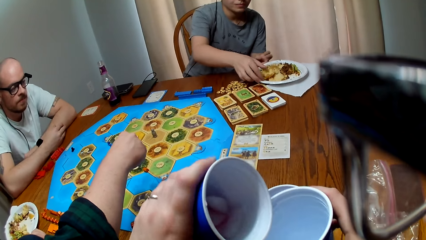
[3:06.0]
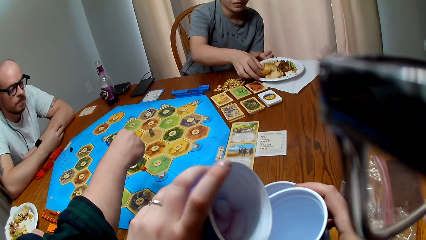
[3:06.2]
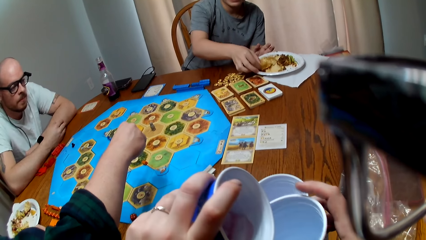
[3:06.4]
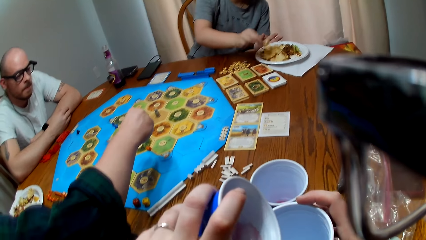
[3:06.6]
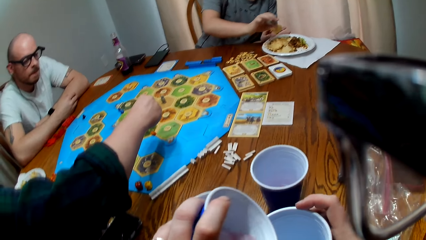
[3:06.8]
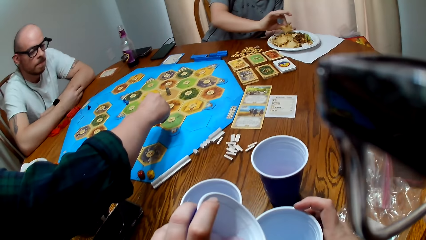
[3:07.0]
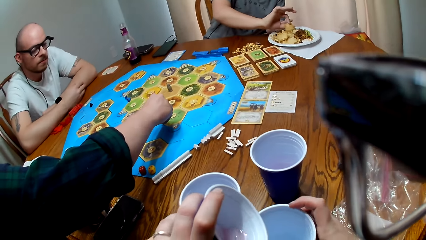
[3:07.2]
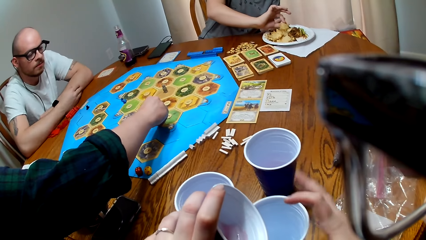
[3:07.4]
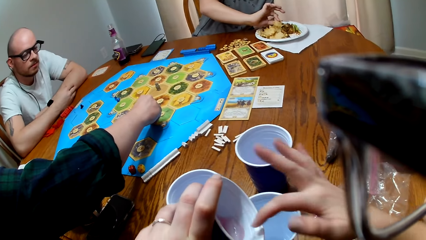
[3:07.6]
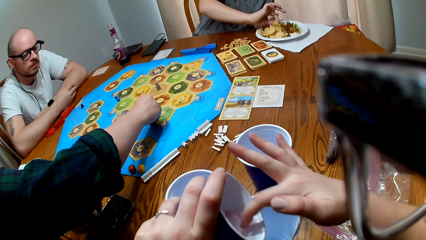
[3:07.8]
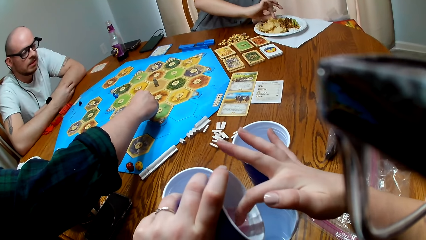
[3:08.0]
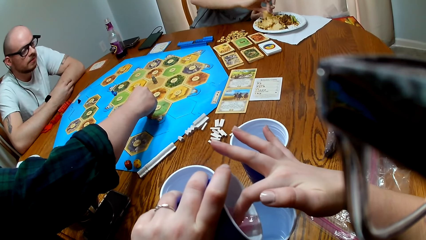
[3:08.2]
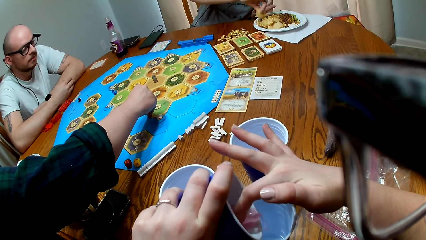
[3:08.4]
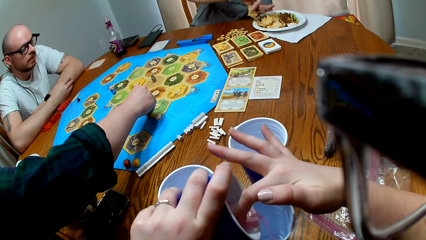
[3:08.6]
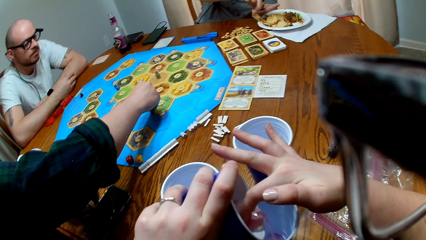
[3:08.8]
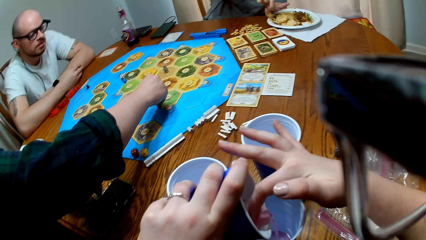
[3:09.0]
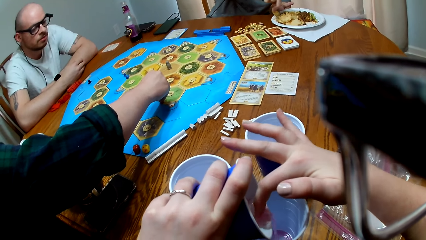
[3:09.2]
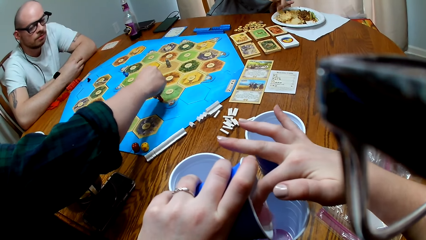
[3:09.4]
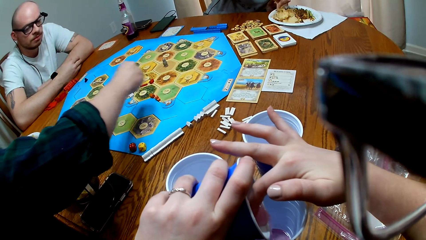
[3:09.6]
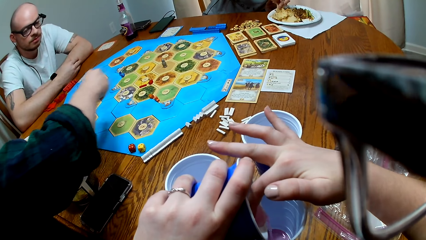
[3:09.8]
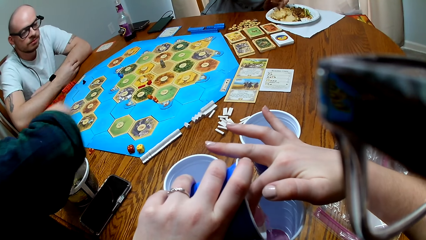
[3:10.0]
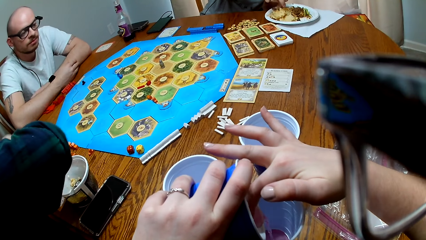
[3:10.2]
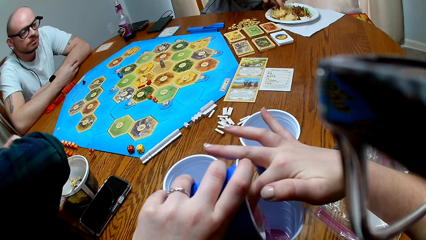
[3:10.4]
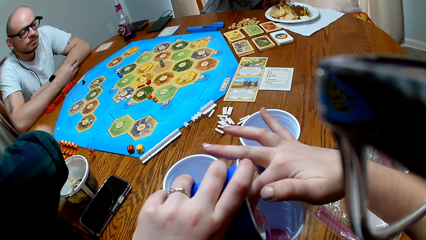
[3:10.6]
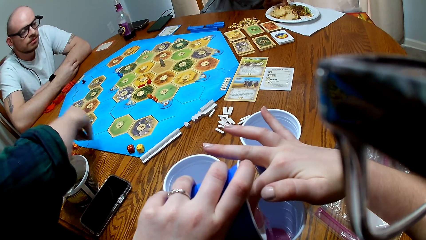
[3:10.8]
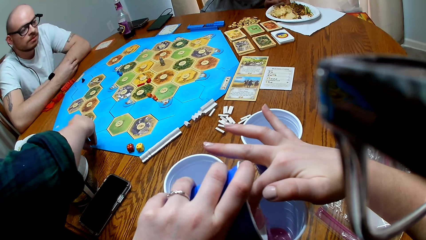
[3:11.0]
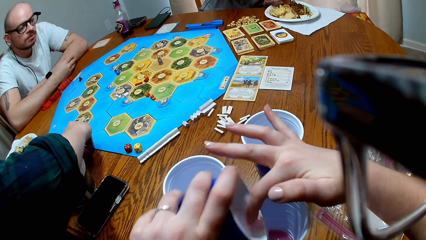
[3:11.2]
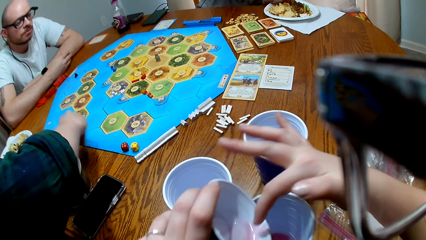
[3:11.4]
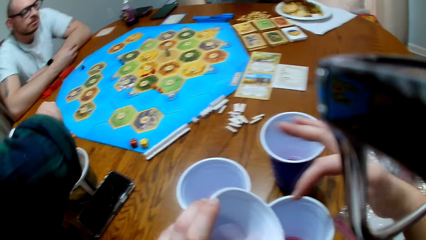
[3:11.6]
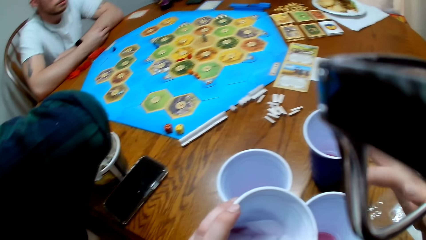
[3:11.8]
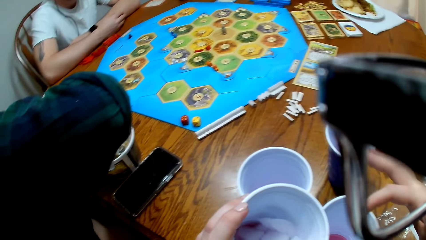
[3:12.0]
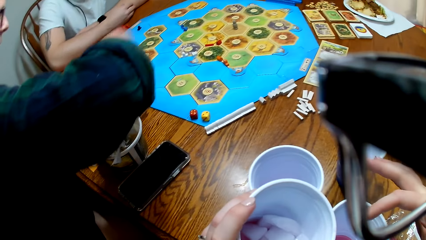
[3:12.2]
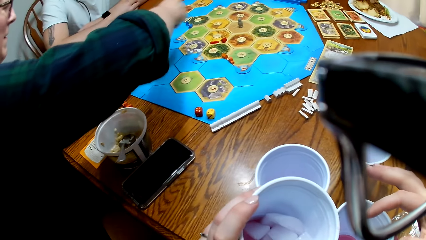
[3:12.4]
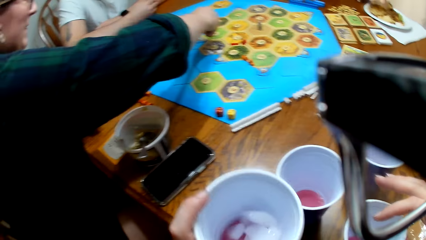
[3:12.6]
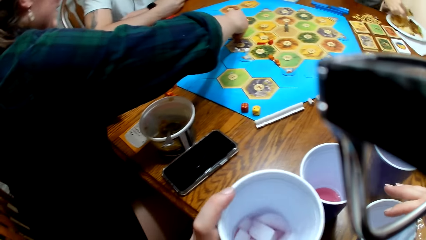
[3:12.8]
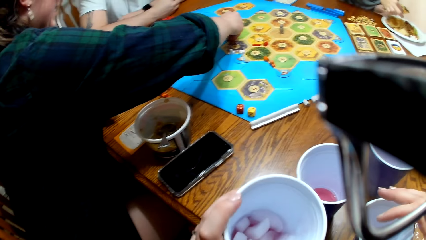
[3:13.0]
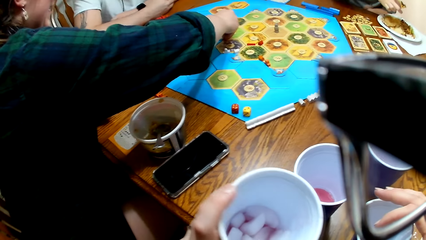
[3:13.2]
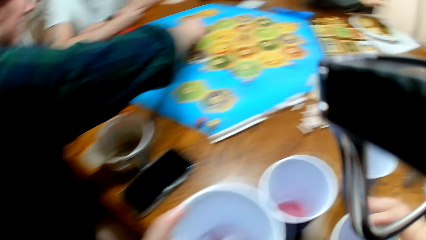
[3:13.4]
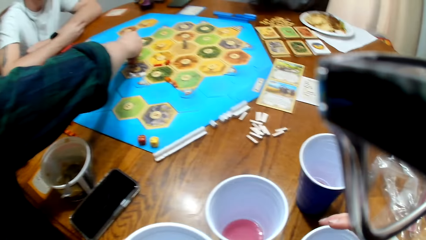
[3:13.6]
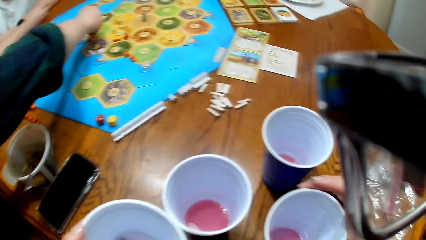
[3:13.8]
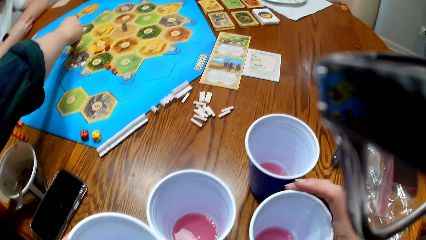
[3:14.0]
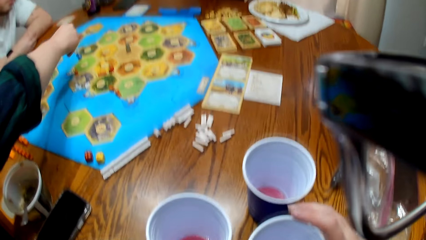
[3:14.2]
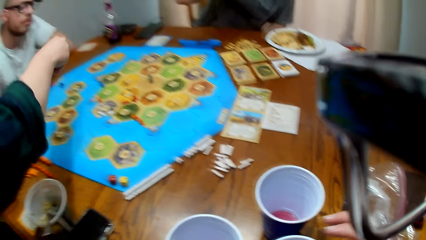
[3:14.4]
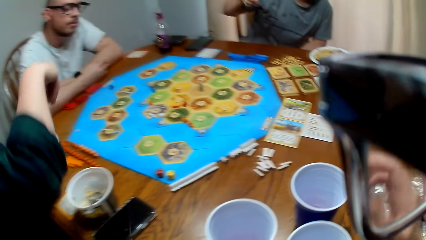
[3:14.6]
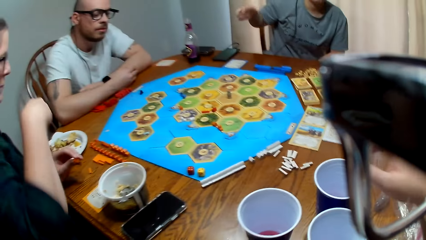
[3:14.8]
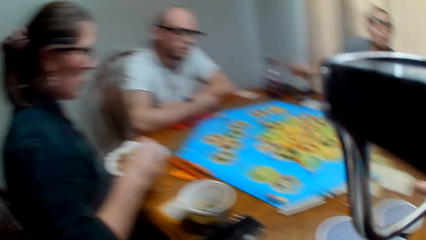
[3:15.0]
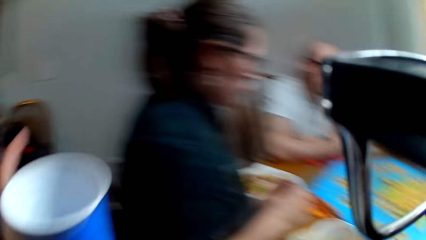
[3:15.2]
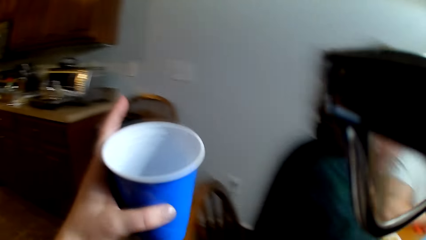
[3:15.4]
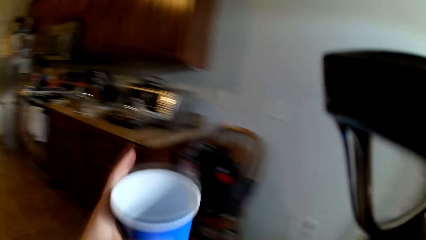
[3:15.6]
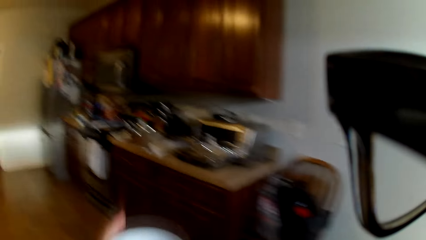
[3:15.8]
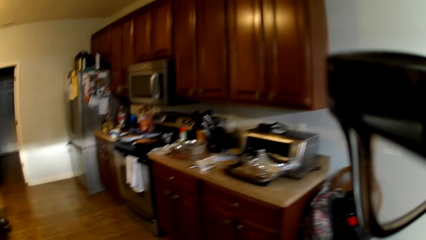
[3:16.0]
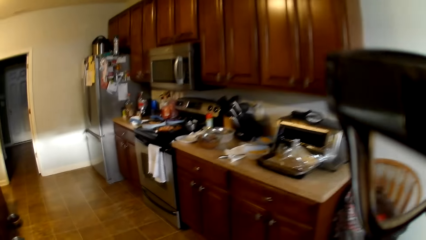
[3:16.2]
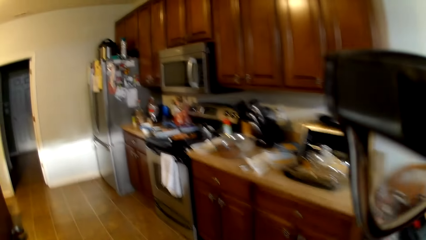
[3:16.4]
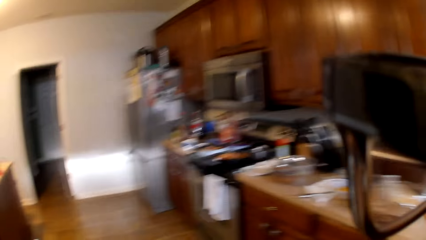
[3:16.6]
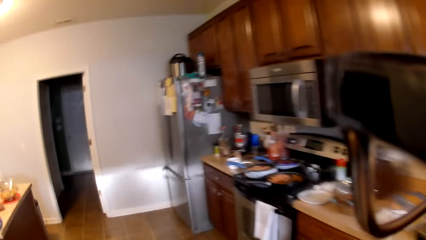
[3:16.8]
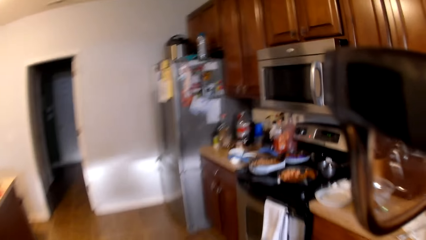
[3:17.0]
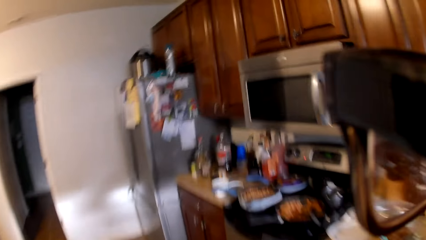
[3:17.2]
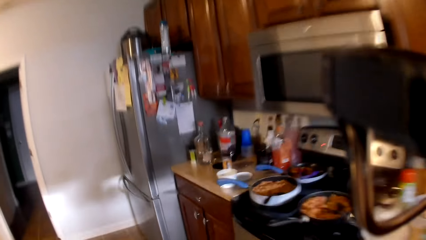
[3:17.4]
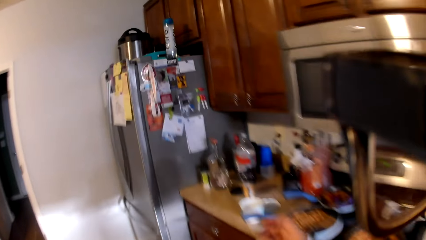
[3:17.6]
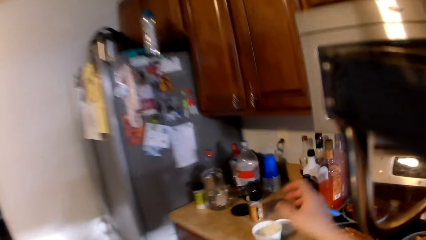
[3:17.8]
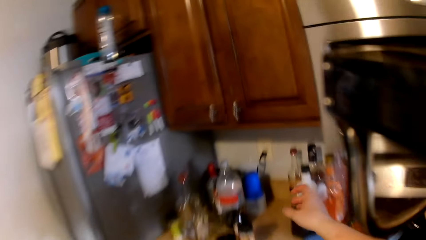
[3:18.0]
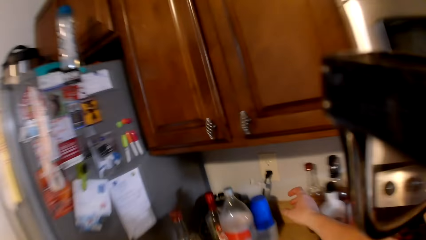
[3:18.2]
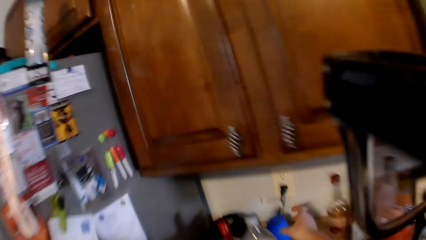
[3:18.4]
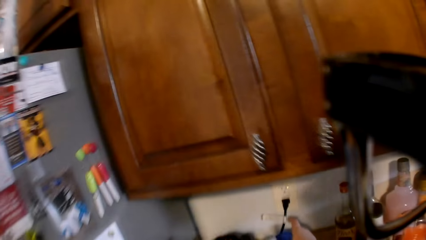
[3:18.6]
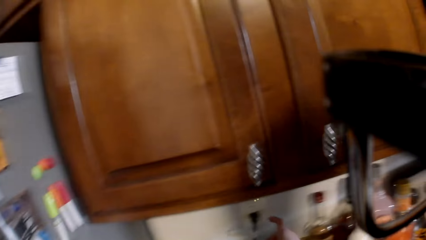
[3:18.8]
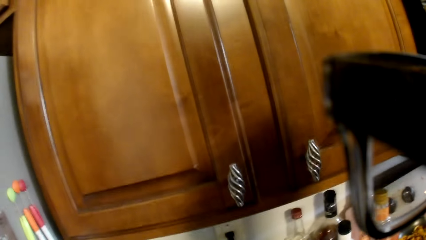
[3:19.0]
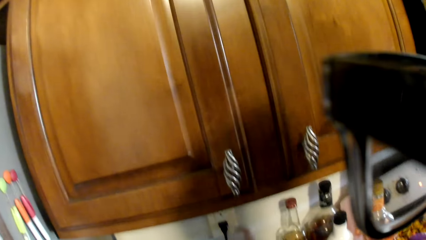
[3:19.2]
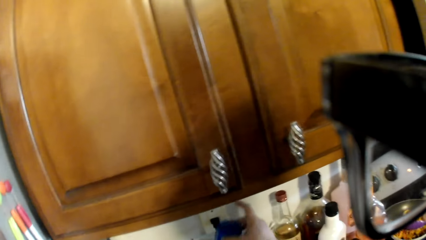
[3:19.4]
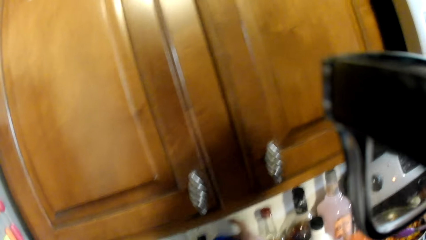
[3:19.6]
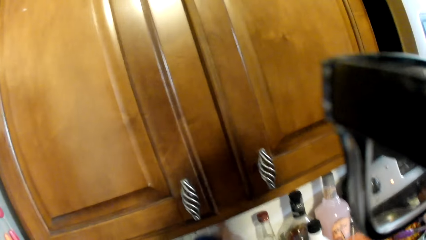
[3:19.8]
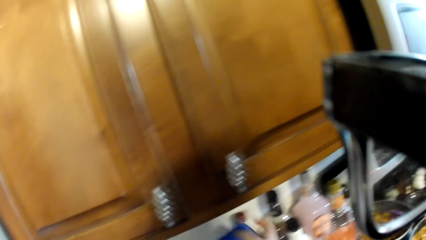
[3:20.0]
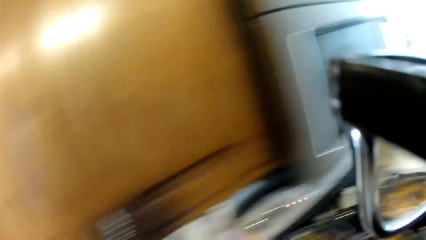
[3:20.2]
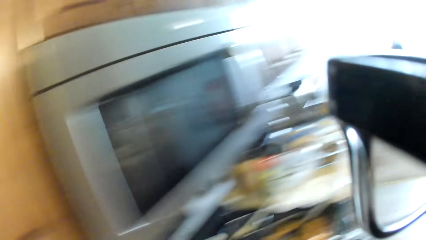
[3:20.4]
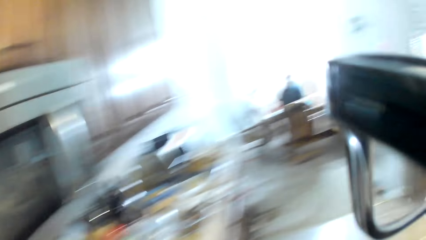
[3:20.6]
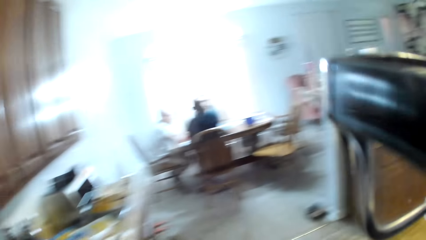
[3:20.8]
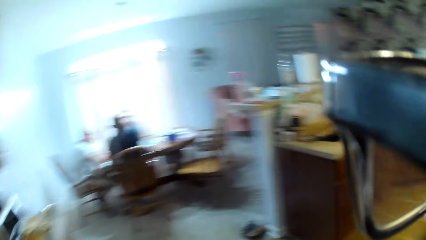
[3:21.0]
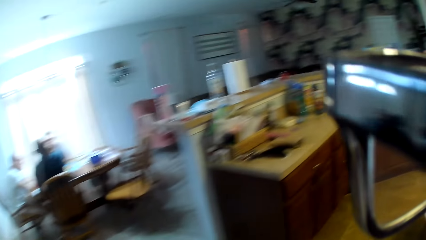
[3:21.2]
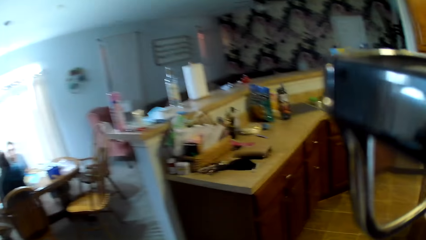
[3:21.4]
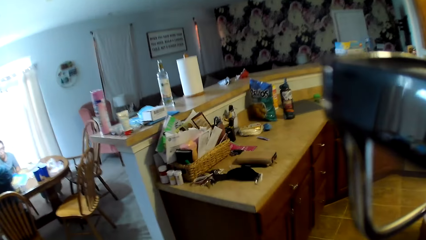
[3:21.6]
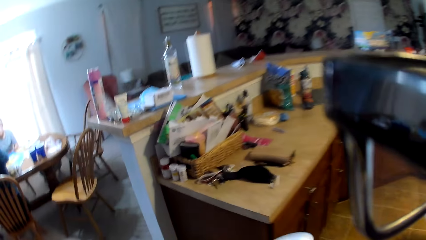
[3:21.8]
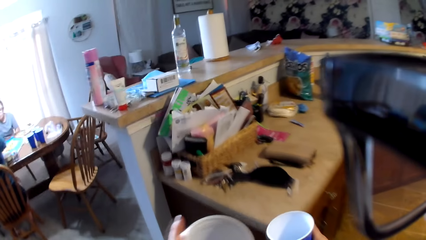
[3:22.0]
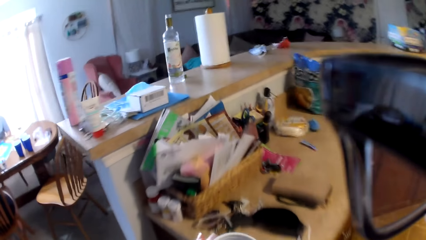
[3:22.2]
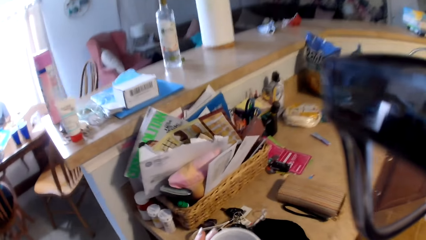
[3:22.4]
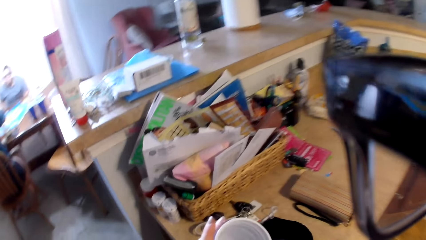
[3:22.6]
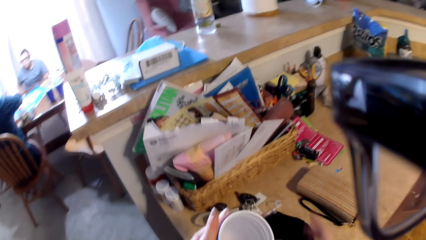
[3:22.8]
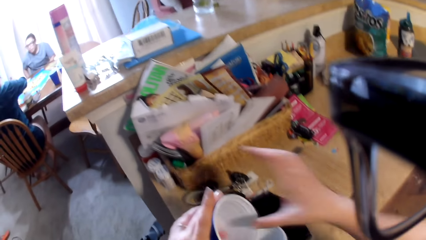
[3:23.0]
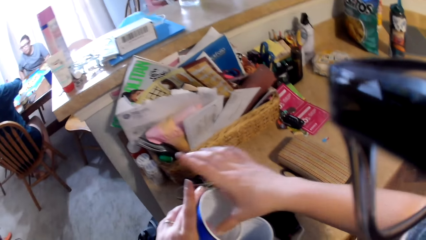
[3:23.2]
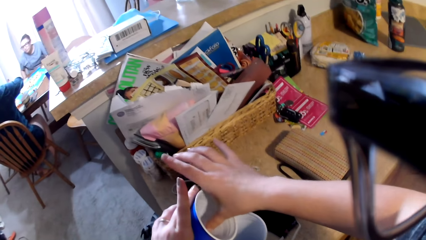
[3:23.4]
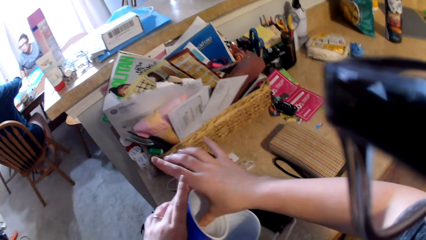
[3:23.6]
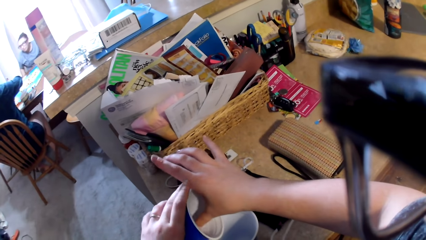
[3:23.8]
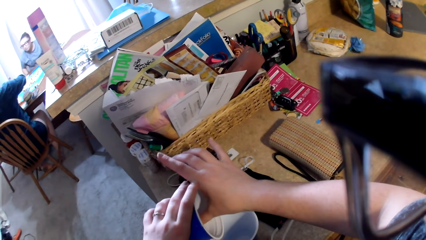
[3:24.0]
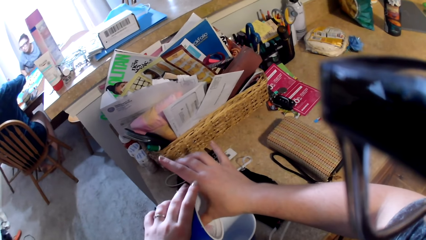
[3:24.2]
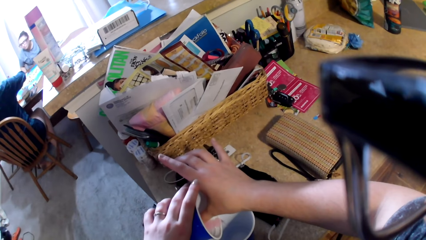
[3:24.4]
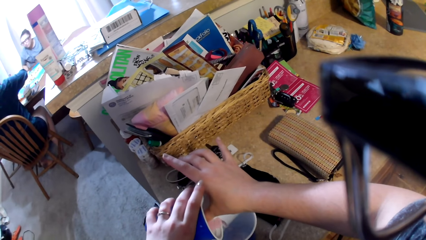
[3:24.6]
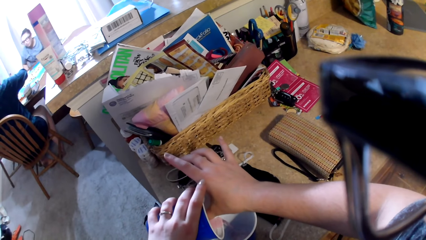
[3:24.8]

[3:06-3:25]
A woman picks food on the plate. The camera wearer holds back the ice cube in the cup. A man speaks to the woman. The camera wearer pours the drink into the cup. Another woman places the peg on the board. The camera wearer shakes the cup. They speak. They move to the kitchen. They grab a cup. They carry the cups. They place the cups on the countertop. They pick up the party cups. They hold back the ice cube. They pour the drink into the cup.
